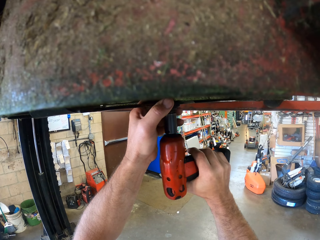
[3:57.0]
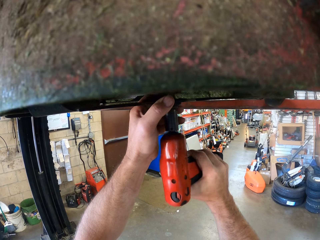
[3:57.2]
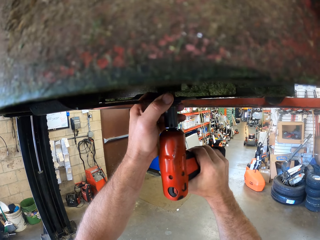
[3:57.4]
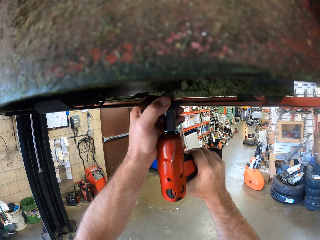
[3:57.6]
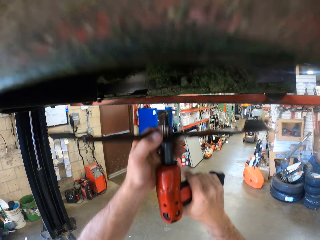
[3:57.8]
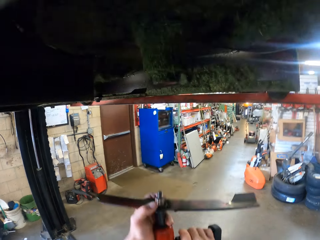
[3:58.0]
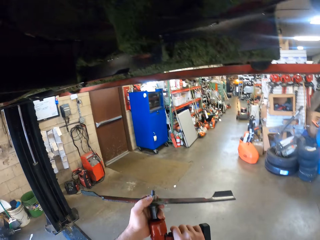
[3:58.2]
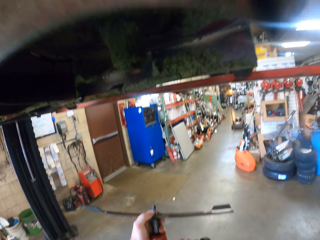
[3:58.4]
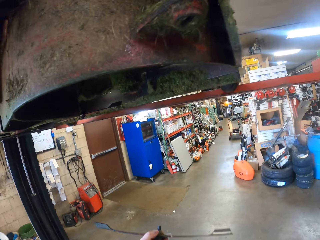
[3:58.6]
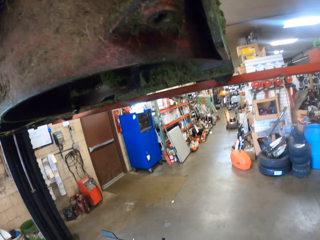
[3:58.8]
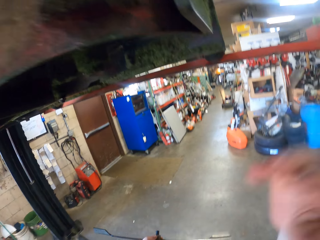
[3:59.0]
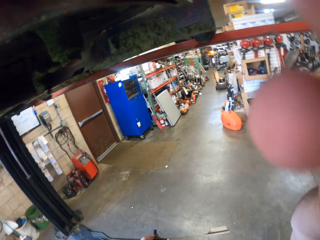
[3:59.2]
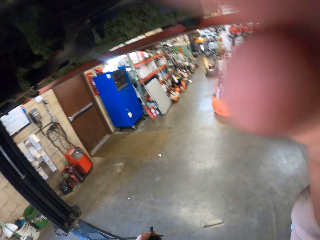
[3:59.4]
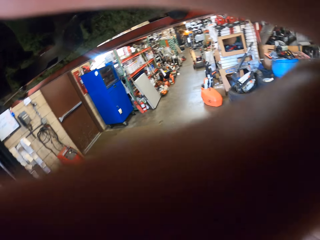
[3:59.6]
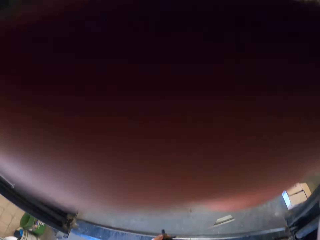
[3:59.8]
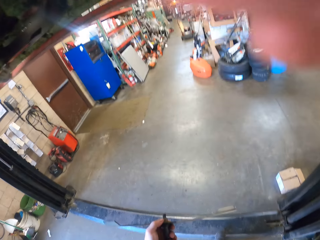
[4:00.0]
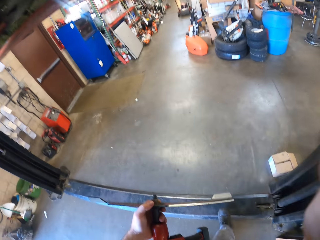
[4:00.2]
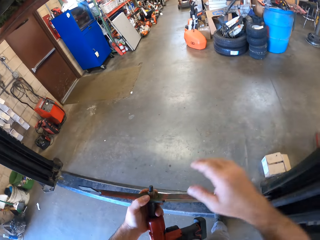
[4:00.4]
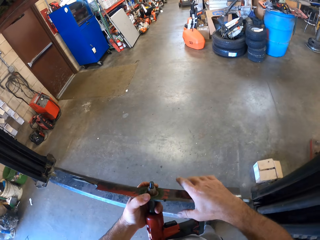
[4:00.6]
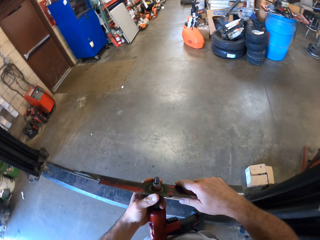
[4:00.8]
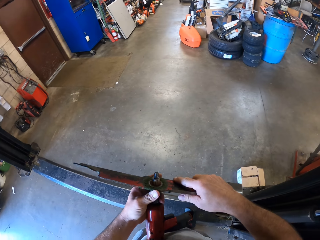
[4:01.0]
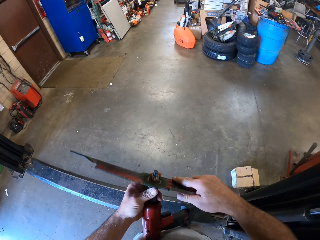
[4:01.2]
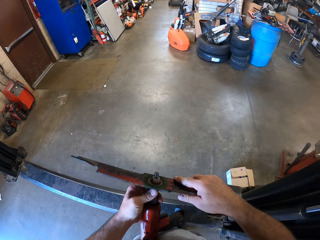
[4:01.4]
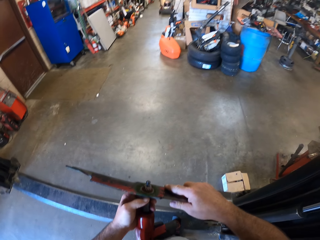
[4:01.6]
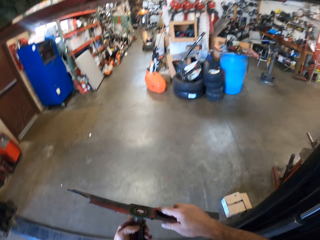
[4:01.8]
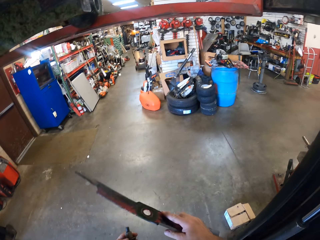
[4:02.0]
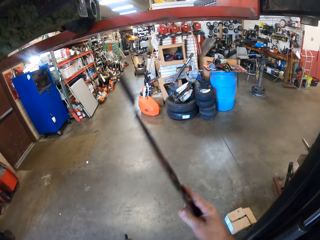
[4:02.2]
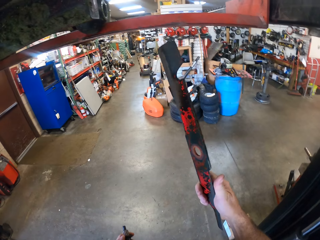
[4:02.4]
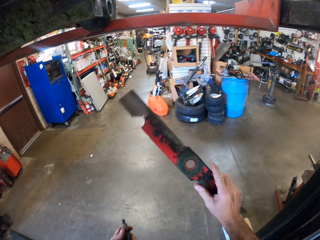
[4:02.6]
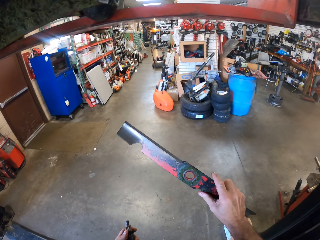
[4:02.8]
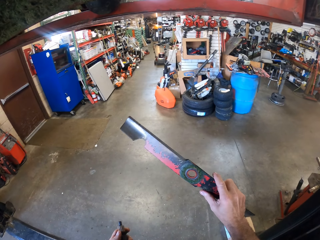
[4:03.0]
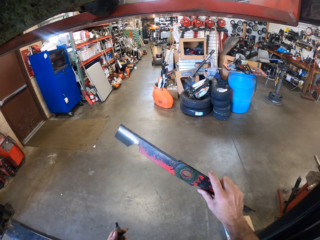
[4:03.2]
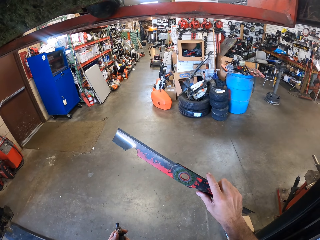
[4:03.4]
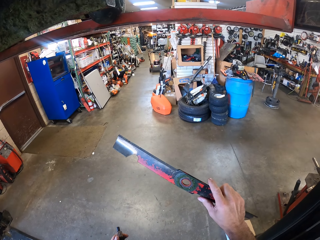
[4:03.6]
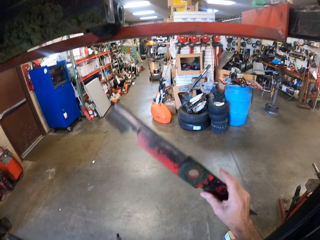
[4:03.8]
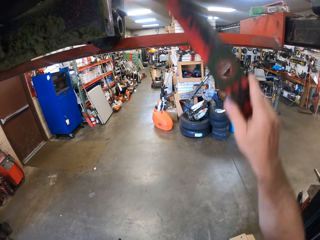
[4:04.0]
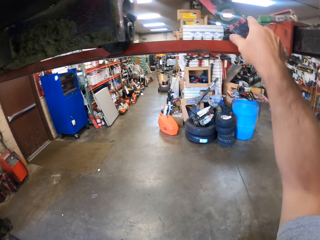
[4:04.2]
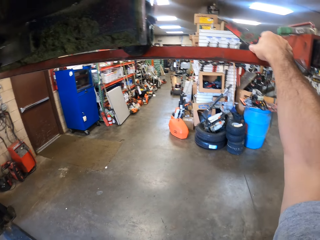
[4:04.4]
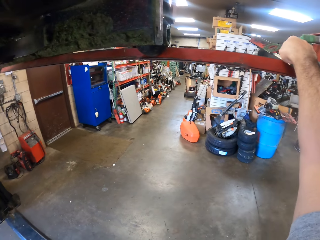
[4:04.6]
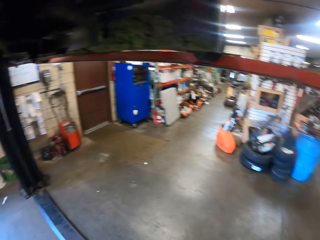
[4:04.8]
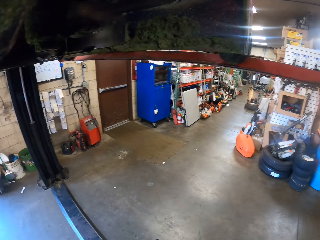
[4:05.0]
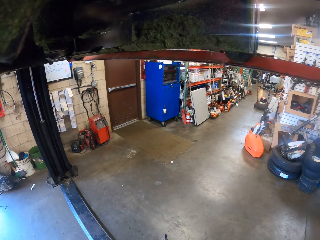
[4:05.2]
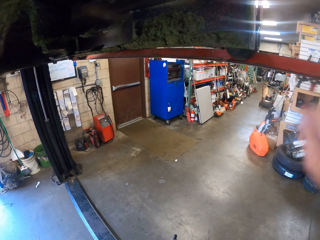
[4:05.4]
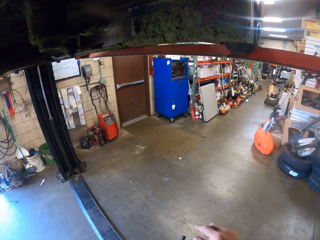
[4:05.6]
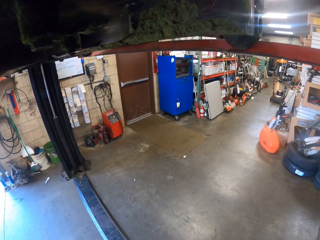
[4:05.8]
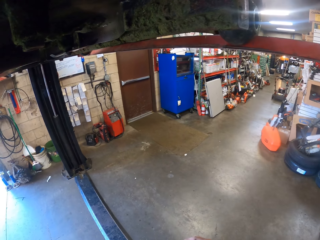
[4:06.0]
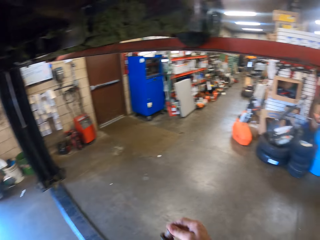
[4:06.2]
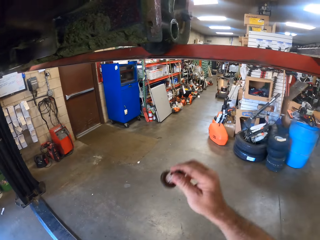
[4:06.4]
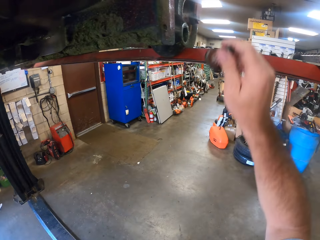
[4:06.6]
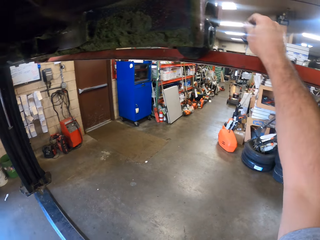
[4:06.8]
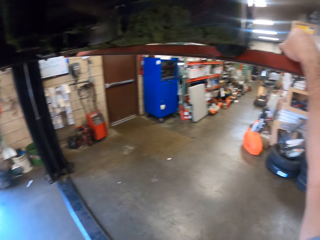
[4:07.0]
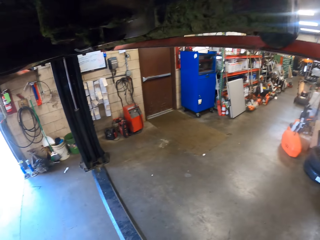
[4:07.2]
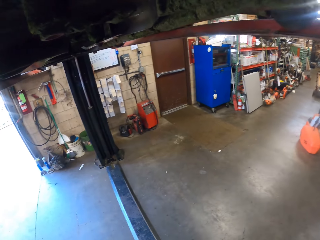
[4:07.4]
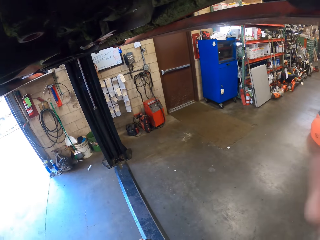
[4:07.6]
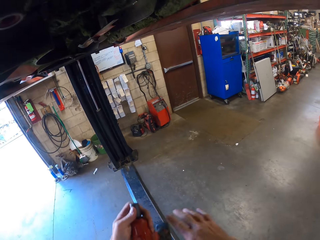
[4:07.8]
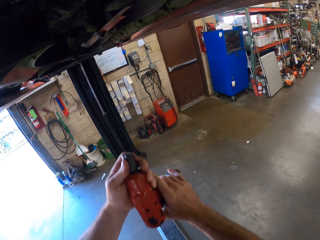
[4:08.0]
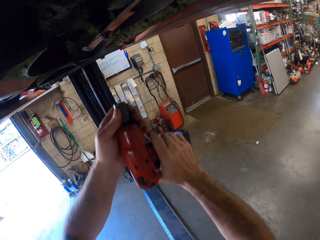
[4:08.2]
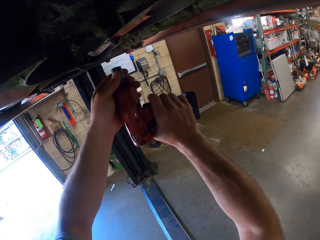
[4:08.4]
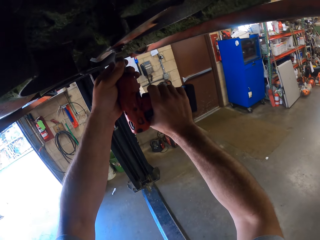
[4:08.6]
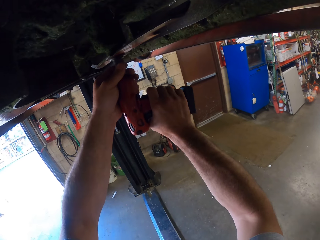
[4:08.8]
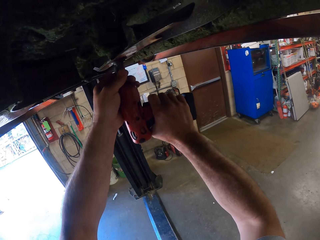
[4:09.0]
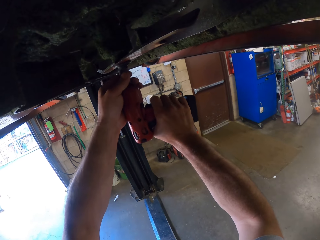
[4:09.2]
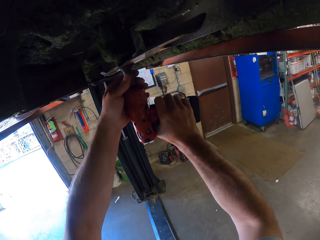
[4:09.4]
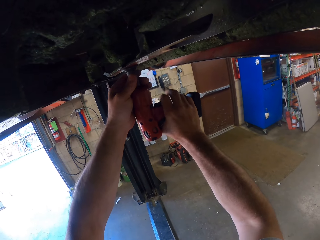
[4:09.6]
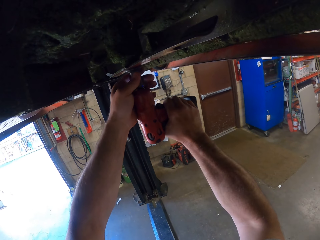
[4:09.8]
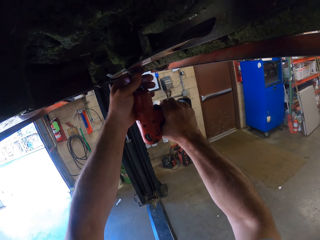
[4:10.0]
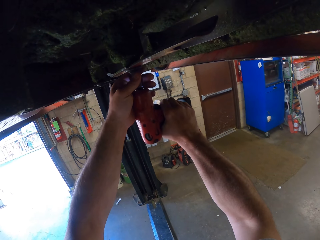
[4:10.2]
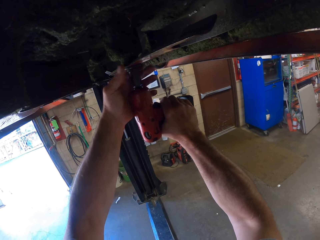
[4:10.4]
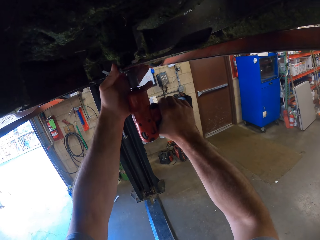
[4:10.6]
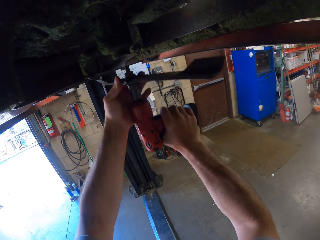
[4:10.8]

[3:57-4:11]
The camera wearer fixes the camera. They remove the metal from the cordless wrench. They look at the metal. They drop the metal on the workshop lift. They look around the garage. They drop a bolt on the workshop lift. They unscrew a second metal from the lawn mower.

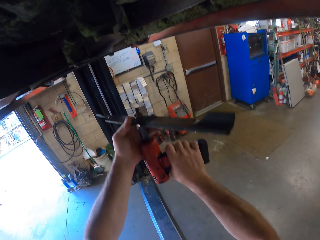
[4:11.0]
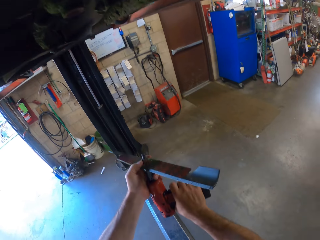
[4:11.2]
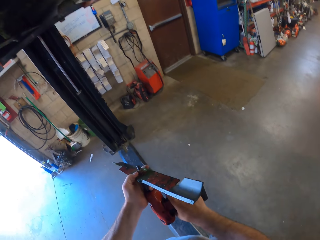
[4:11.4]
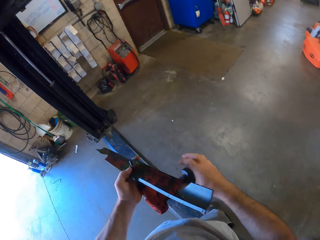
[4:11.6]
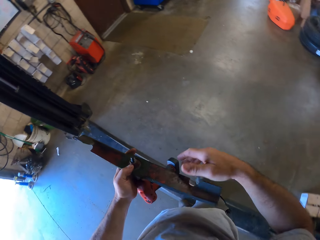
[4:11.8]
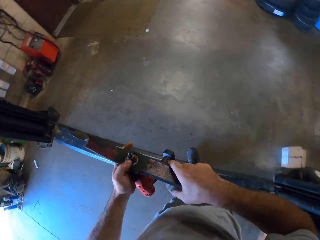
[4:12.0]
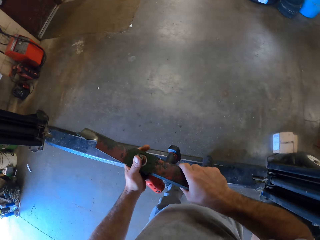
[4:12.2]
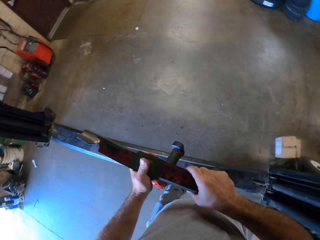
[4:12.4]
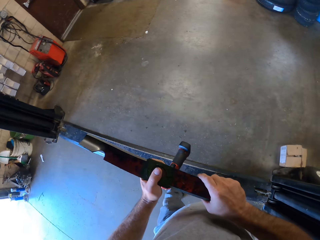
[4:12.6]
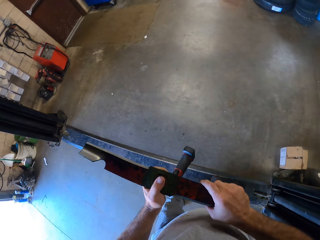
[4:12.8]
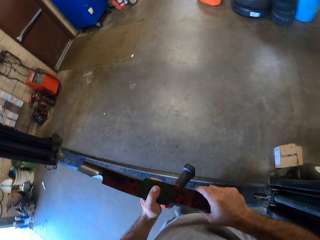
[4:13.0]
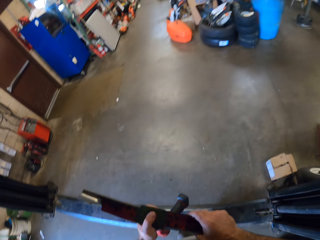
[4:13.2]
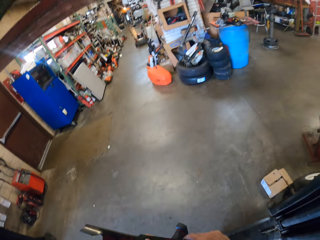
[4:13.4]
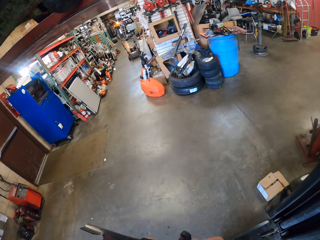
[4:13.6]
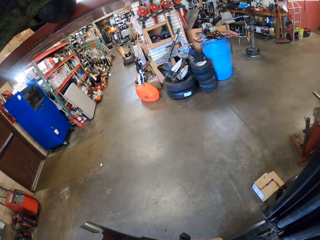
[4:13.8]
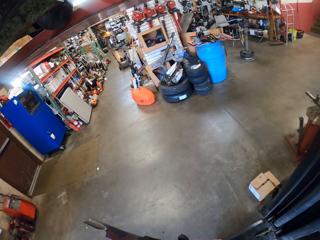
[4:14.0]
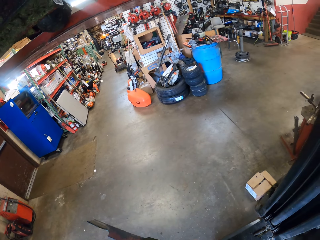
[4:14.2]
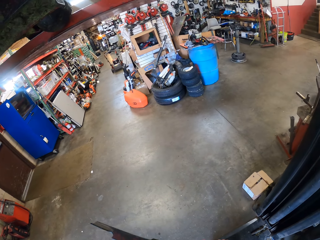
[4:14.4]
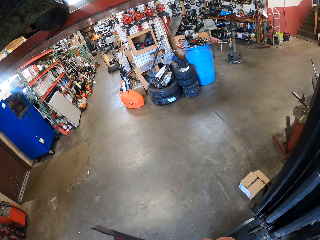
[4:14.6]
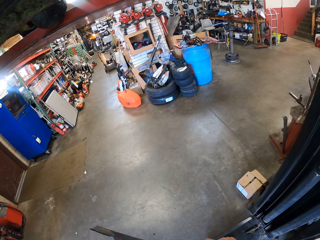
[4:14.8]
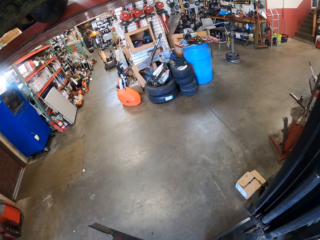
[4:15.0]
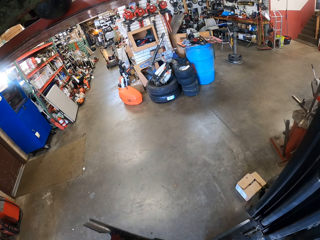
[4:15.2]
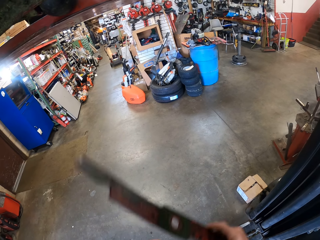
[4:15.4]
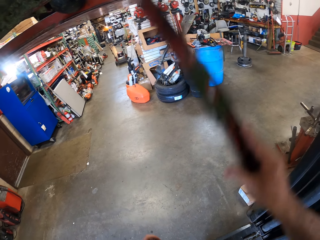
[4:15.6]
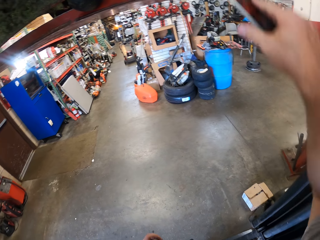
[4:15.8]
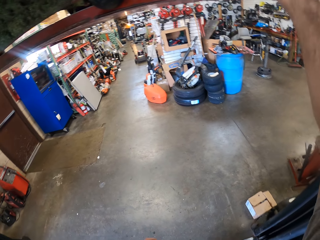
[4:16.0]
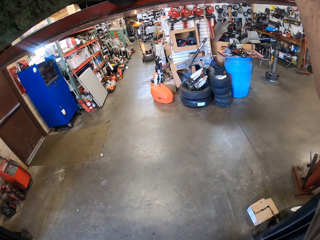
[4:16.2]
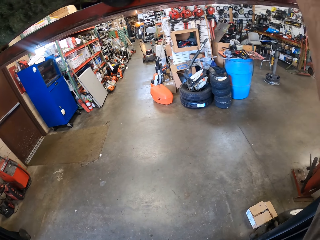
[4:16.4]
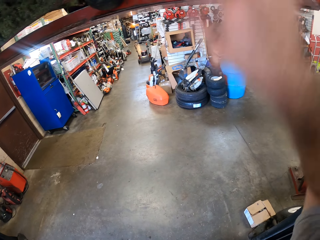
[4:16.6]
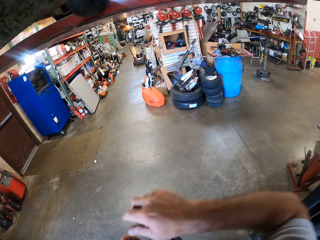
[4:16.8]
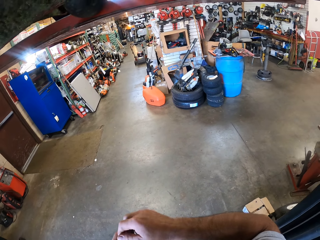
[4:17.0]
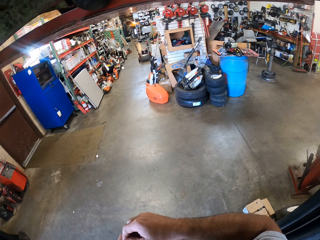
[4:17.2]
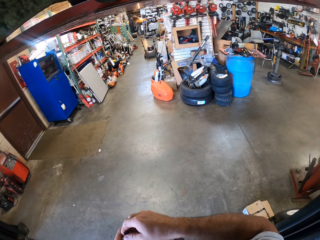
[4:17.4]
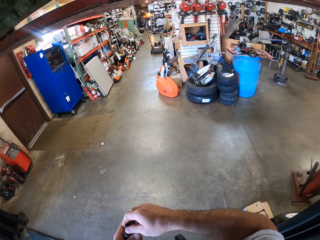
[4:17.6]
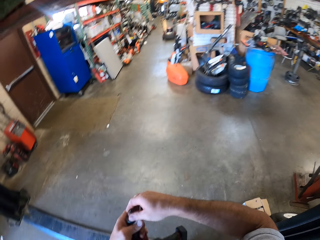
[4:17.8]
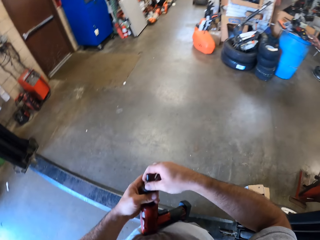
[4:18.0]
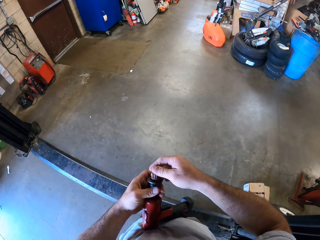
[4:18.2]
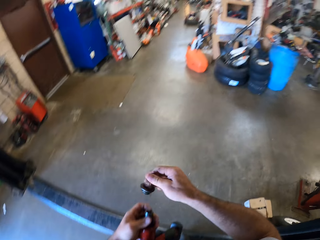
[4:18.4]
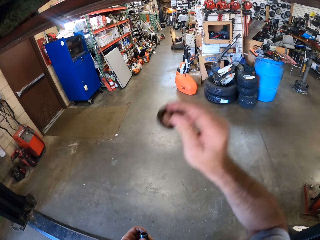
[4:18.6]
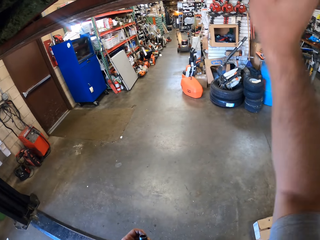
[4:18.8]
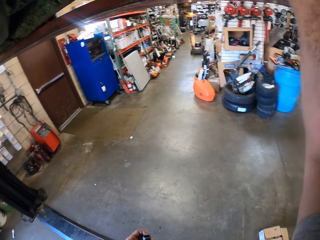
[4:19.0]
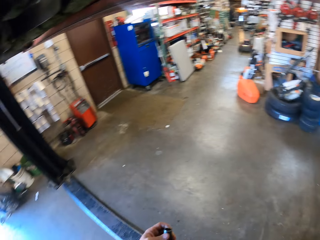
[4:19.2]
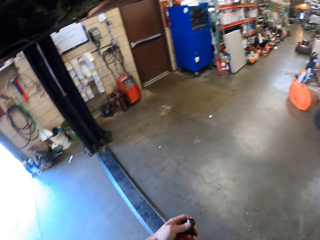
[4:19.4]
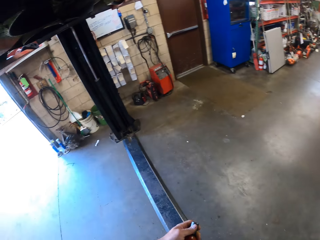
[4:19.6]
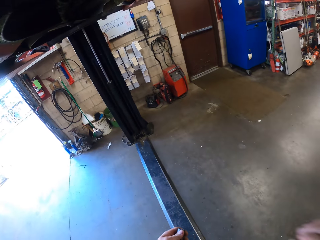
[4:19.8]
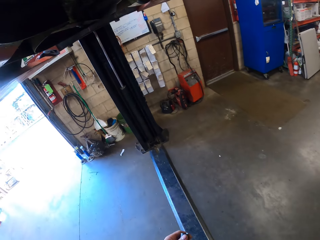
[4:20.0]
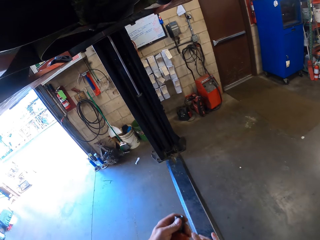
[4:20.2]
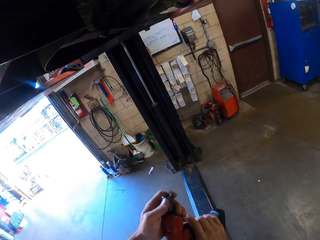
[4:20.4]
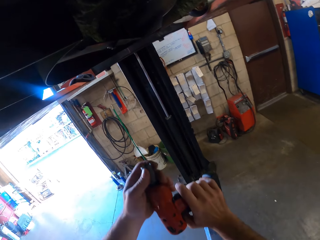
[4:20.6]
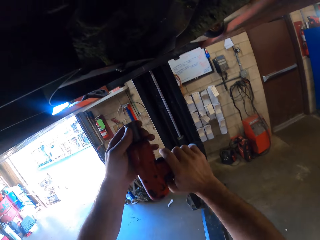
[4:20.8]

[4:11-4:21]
The camera wearer removes the metal from the cordless wrench. They drop the metal on the workshop lift. They remove a bolt from the cordless wrench. They drop the bolt on the workshop lift.
